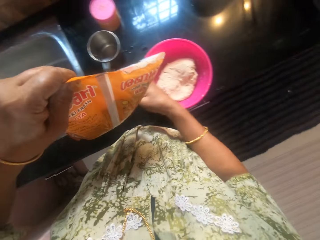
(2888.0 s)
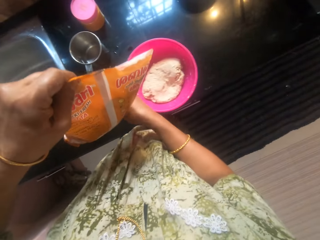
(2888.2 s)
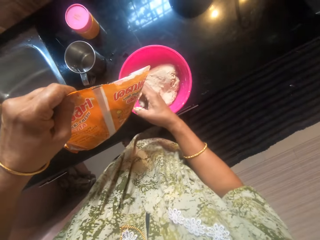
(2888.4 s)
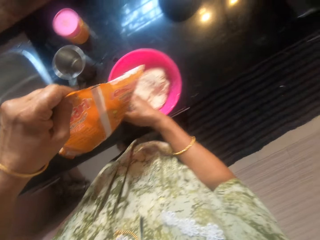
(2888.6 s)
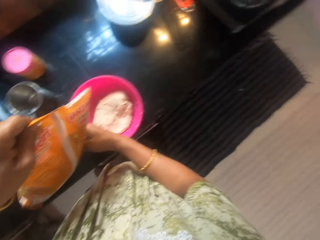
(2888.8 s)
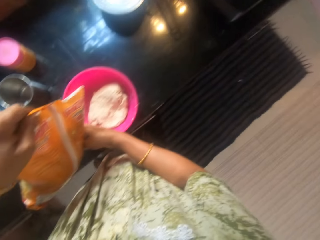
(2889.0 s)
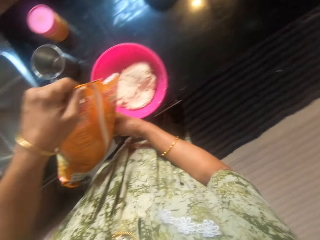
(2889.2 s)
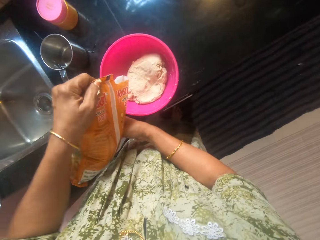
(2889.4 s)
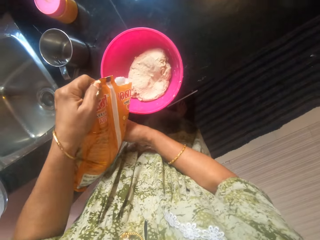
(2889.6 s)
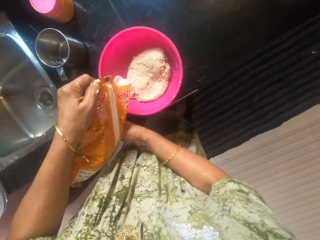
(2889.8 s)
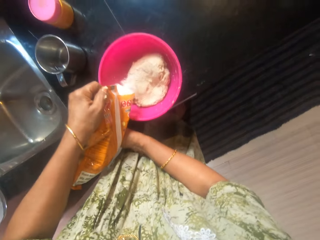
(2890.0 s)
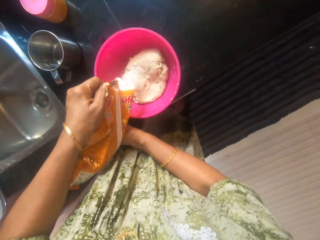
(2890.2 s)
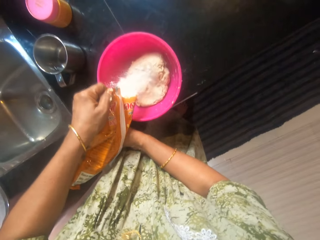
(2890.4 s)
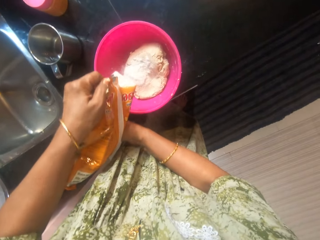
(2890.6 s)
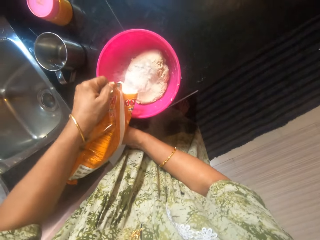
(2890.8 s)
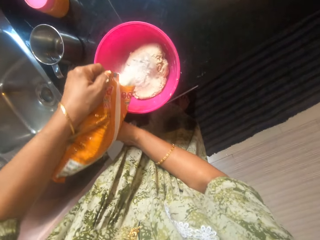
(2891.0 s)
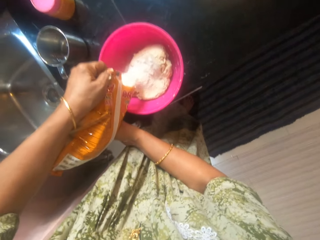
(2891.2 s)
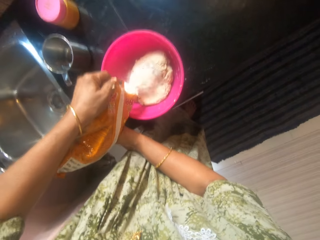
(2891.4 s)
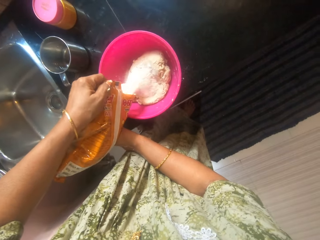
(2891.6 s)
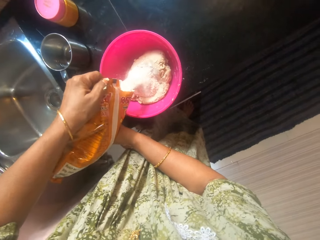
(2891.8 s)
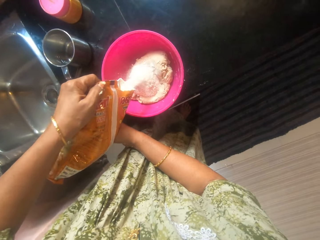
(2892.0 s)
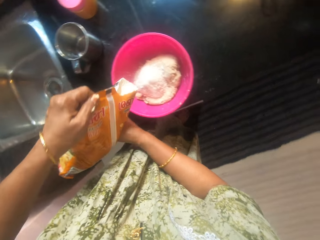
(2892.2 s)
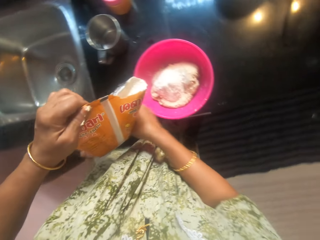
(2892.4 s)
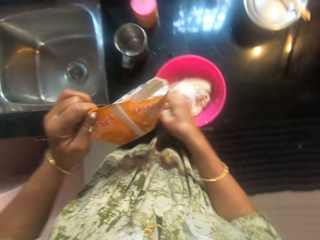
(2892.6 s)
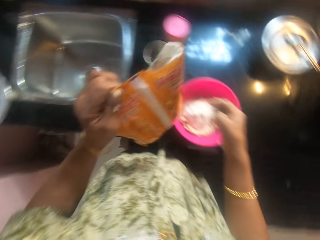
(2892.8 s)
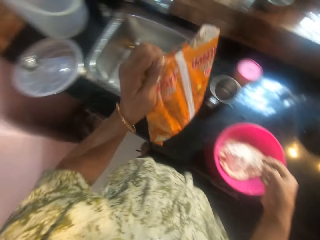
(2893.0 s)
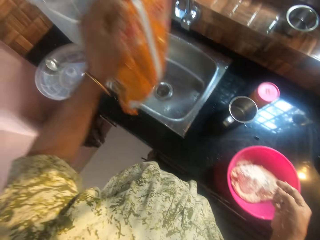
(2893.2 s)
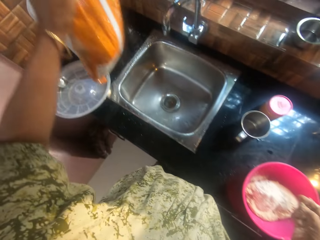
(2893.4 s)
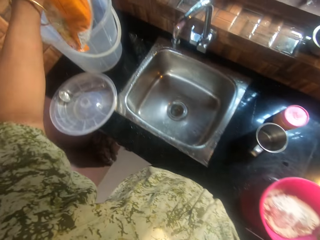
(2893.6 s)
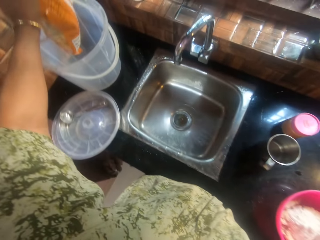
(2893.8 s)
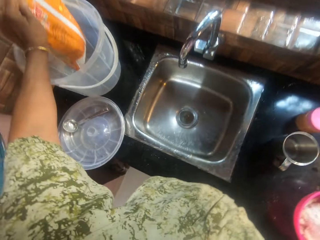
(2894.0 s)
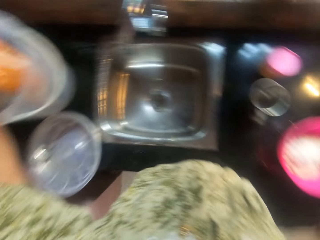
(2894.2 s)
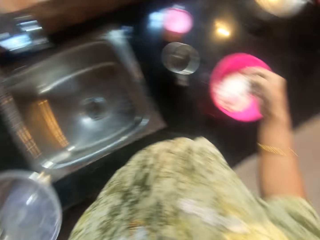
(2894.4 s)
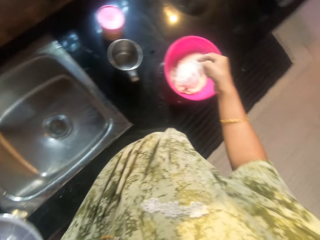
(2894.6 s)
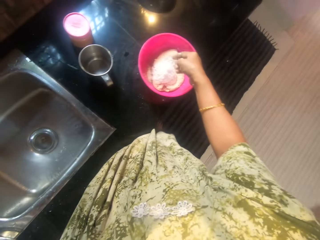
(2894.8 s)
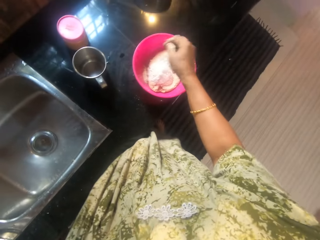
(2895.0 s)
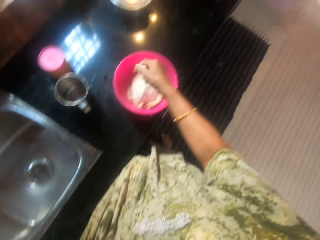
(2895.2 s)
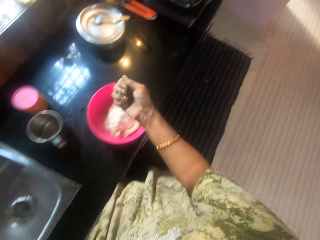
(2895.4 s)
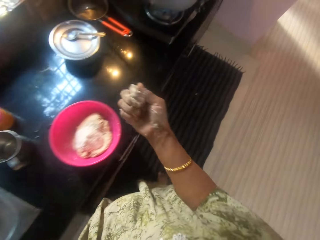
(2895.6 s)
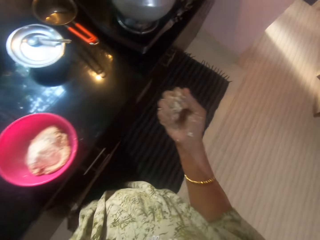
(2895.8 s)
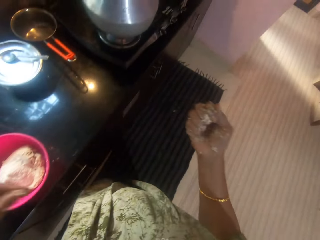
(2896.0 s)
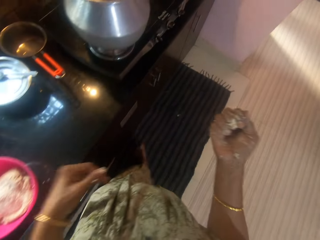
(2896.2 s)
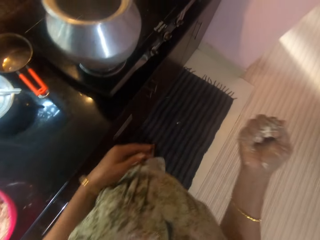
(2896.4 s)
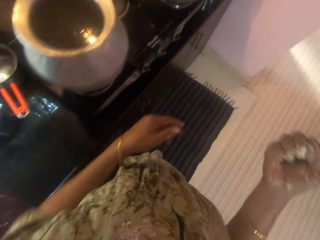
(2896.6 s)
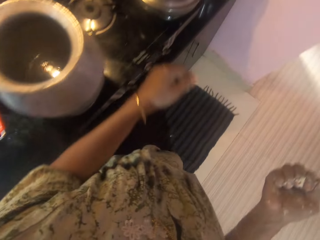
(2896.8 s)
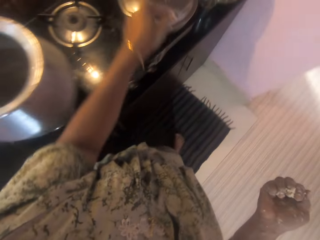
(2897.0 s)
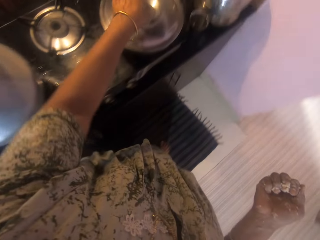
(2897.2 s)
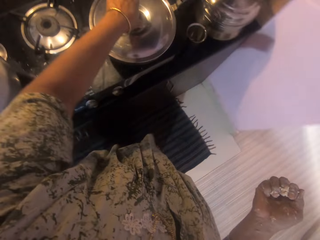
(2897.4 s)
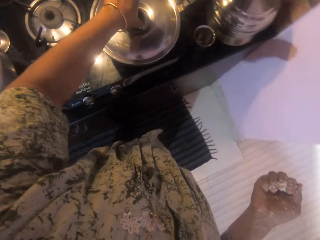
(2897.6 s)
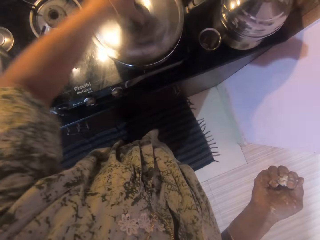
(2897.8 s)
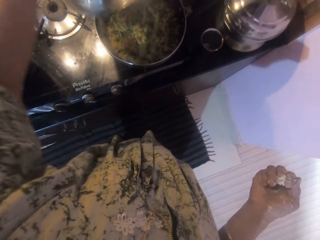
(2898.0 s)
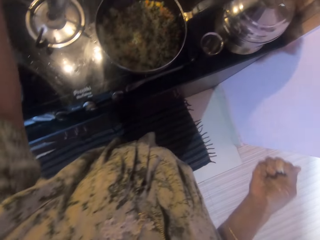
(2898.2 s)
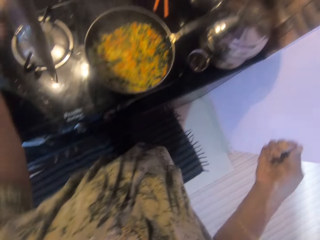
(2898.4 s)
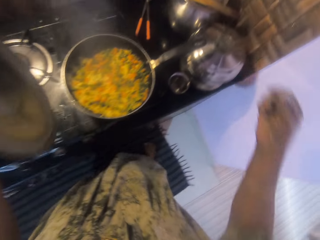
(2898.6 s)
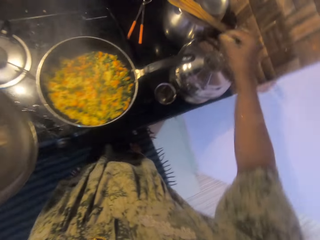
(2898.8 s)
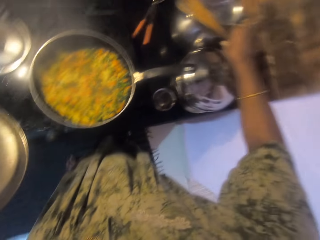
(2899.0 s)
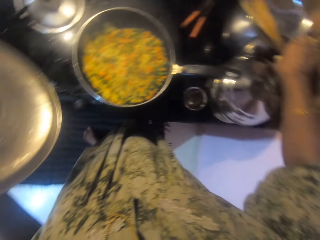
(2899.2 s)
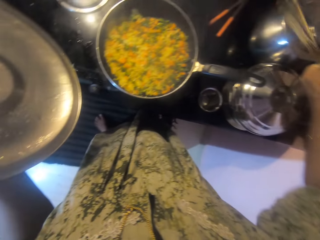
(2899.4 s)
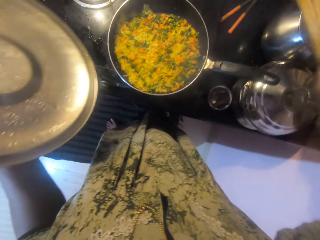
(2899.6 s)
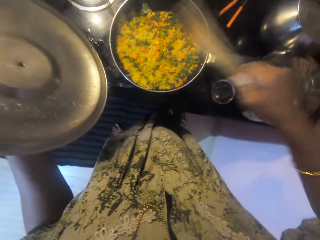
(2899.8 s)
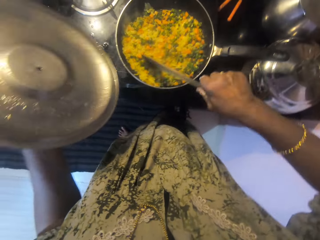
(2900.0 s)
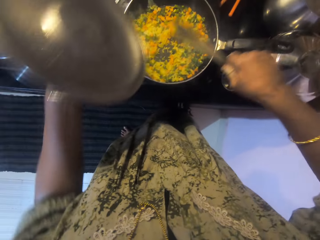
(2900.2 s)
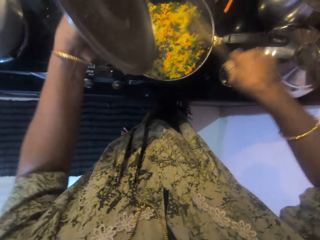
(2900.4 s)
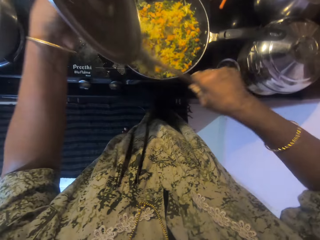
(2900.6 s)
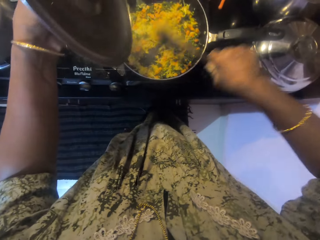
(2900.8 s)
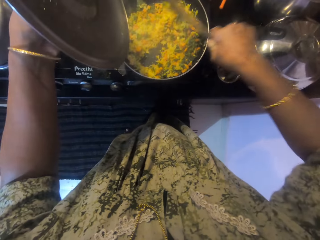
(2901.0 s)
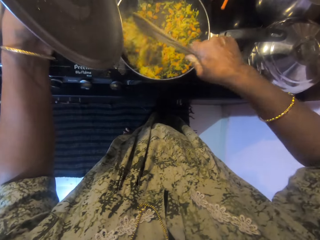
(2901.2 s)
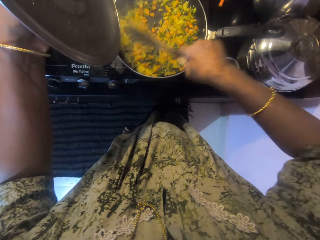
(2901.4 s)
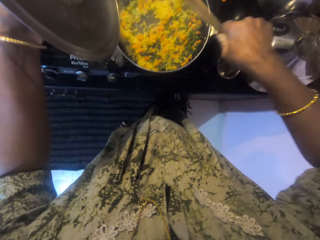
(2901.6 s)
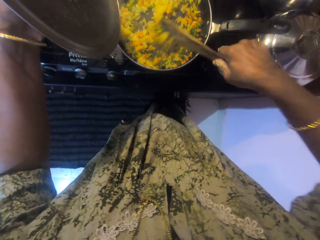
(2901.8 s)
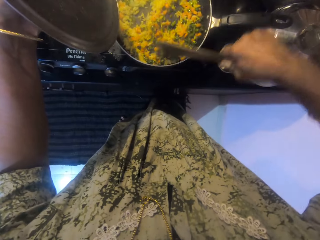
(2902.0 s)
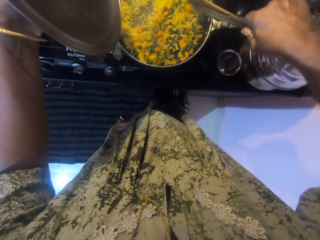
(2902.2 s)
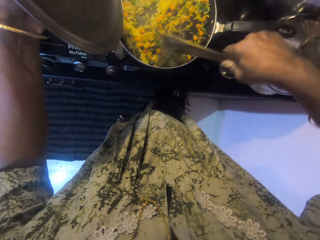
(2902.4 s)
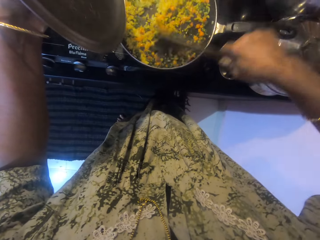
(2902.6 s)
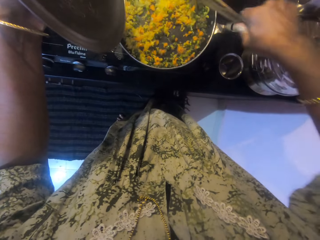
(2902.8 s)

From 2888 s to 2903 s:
The camera wearer turns the wheat flour packet. They put wheat flour on the dough in the bowl. They turn the wheat flour packet. They put the packet of wheat flour in the bucket. They turn around, shake the hand, look at the hand and walk around. They pick up the pot lid on the pot. They pick up a wooden flat spoon on the pot lid. They stir food in a pan with the wooden flat spoon.

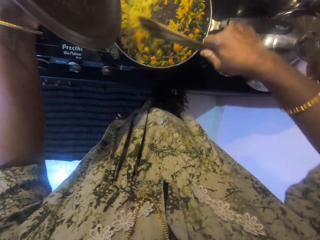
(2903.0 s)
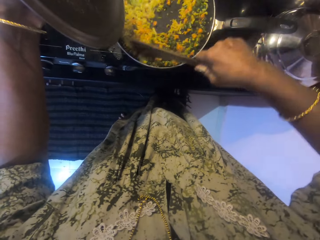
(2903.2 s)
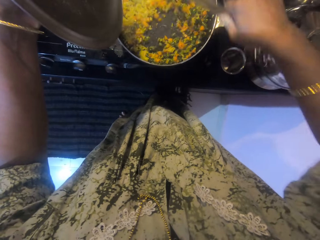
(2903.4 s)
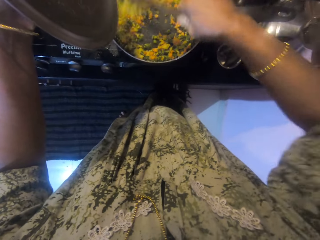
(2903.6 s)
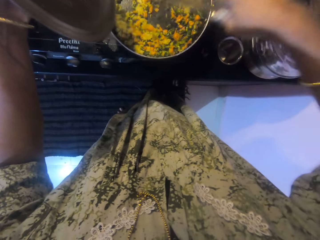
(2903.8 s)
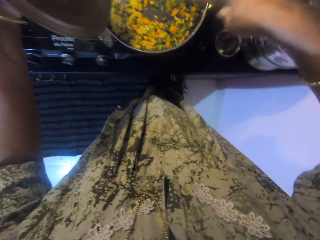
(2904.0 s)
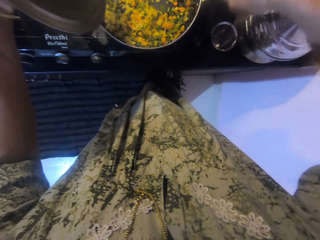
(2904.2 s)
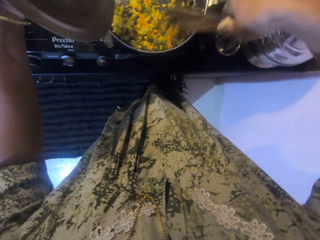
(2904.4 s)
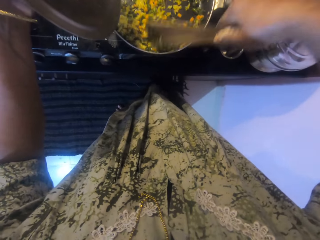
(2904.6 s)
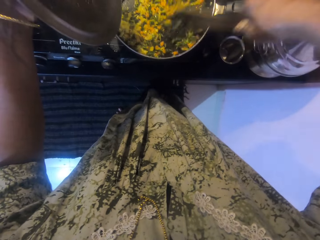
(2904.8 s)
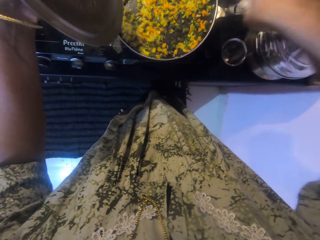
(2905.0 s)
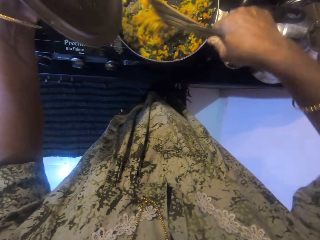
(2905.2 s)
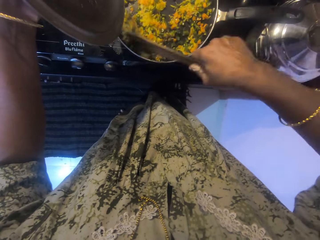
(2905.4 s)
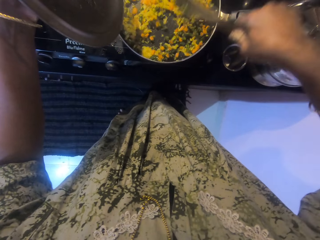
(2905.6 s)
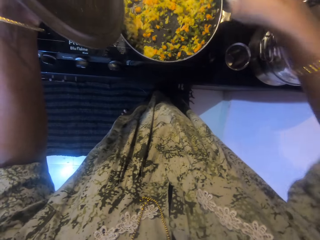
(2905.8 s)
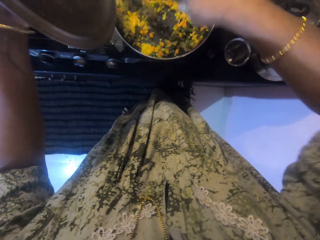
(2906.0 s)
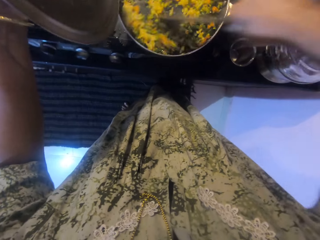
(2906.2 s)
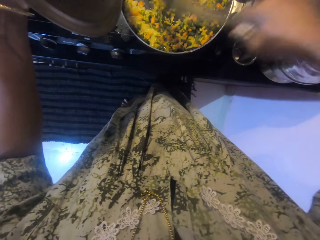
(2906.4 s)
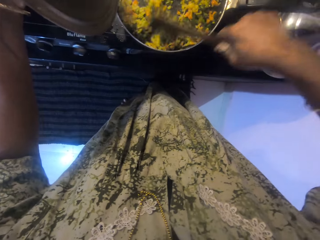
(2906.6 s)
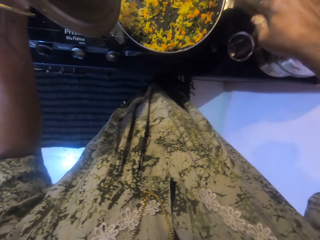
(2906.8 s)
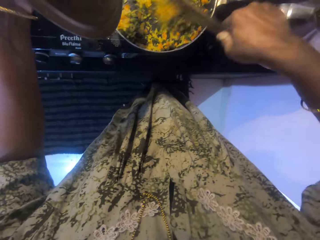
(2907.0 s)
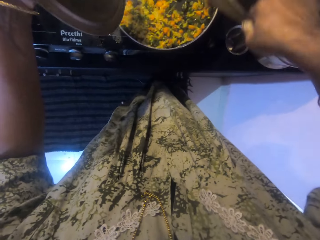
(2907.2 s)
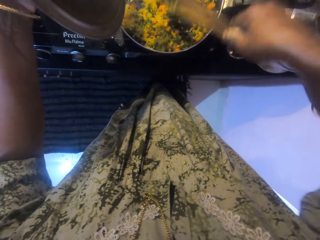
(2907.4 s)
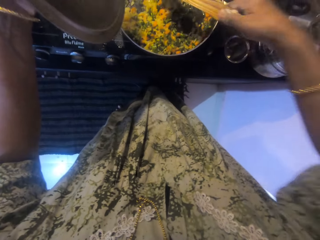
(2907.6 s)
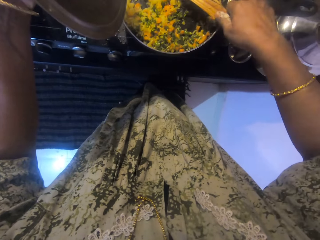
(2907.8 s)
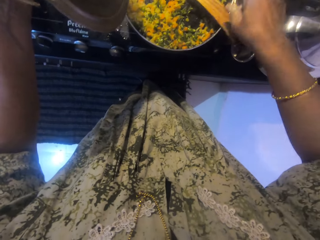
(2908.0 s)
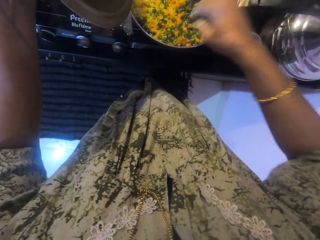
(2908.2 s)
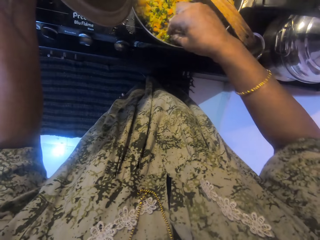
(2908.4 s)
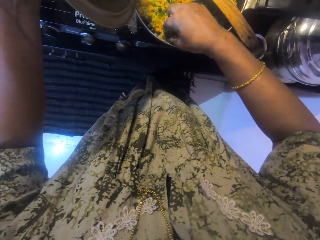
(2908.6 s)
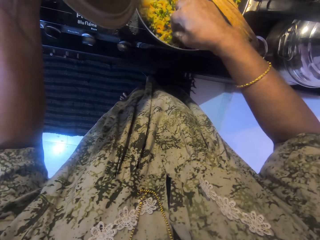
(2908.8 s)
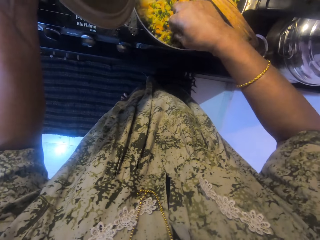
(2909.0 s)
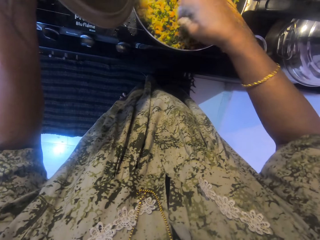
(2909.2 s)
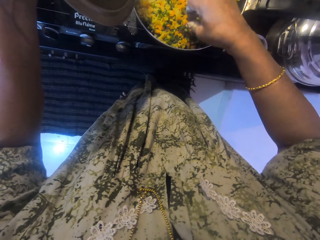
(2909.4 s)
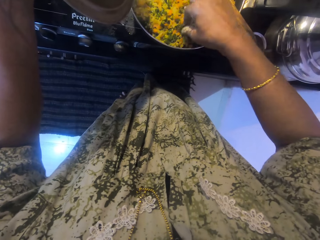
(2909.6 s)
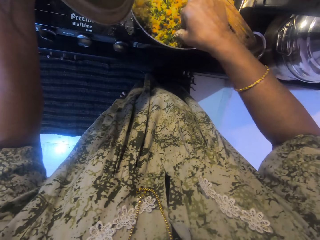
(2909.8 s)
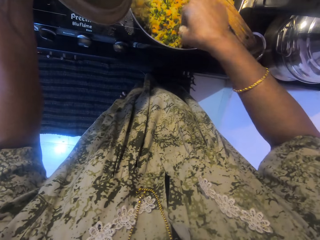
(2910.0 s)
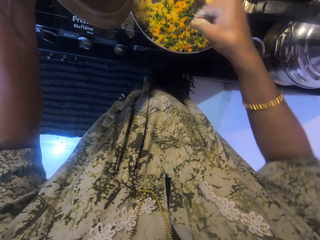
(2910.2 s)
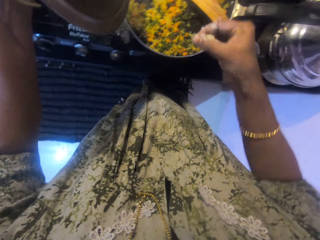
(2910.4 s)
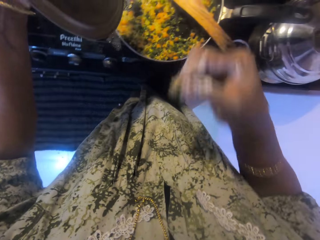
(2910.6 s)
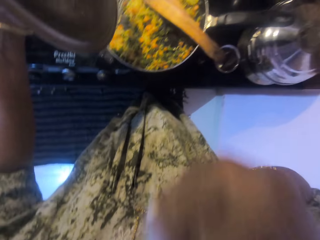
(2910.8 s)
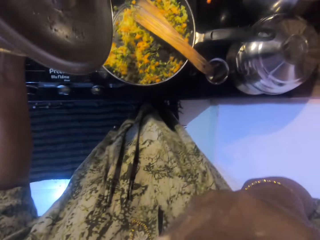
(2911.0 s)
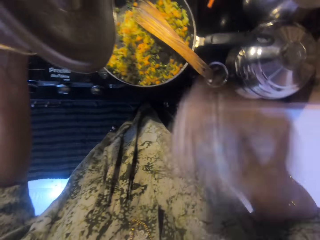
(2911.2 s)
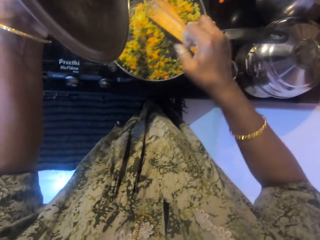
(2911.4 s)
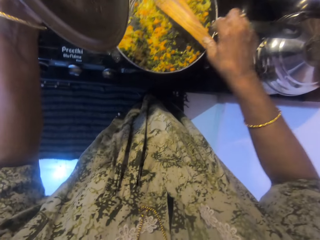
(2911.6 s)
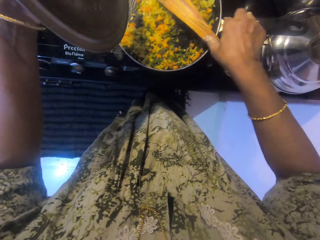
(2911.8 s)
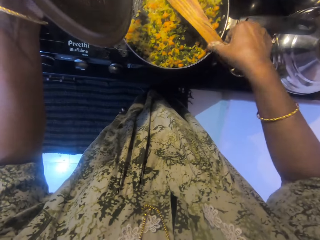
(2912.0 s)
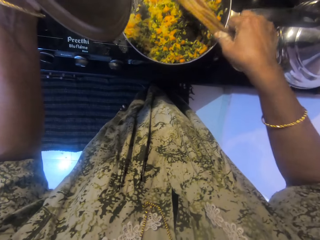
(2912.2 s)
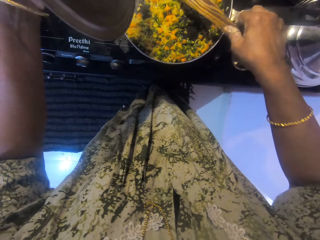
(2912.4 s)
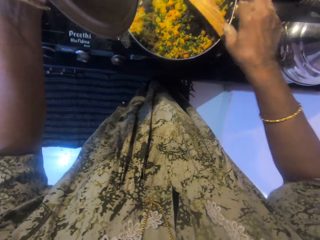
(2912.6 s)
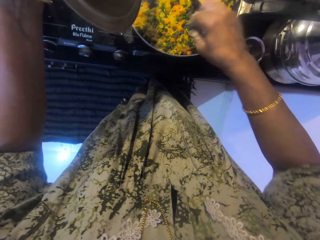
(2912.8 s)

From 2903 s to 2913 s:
The camera wearer puts the wooden flat spoon on the pan. They take food from the pot with the hand. They put the food in the mouth. They move the wooden flat spoon on the pan.
